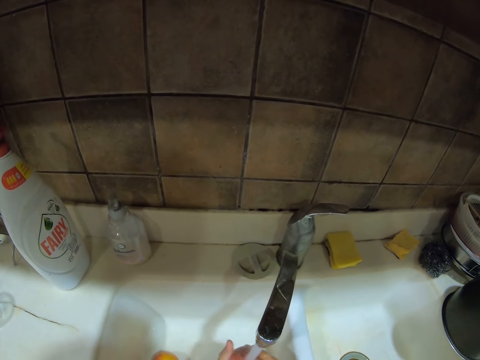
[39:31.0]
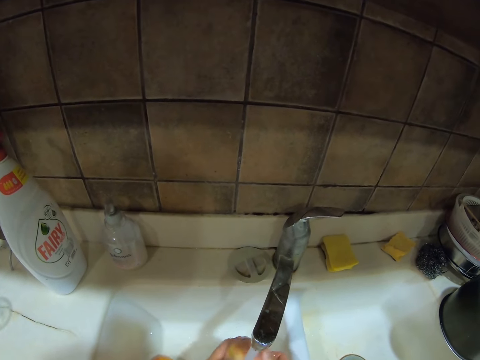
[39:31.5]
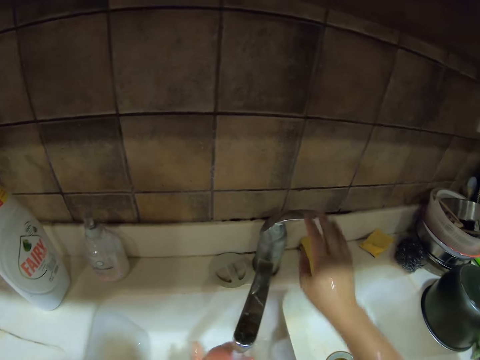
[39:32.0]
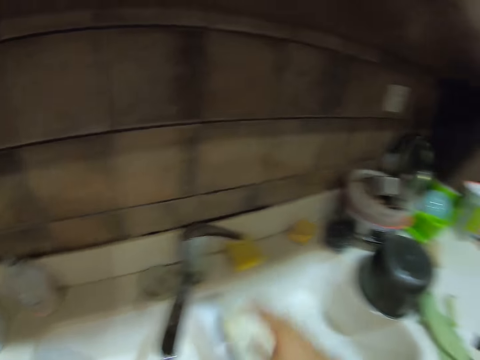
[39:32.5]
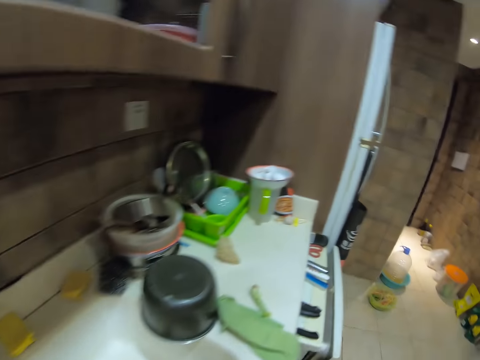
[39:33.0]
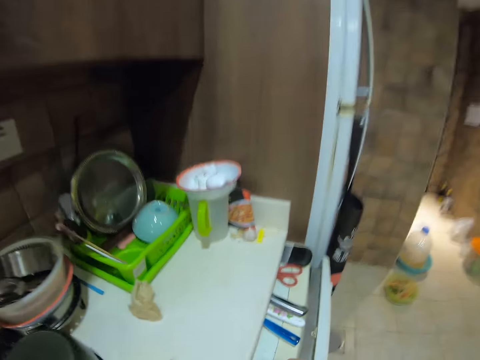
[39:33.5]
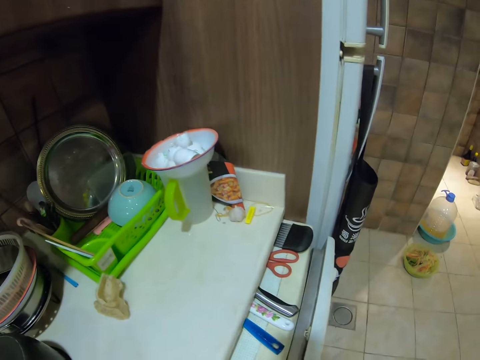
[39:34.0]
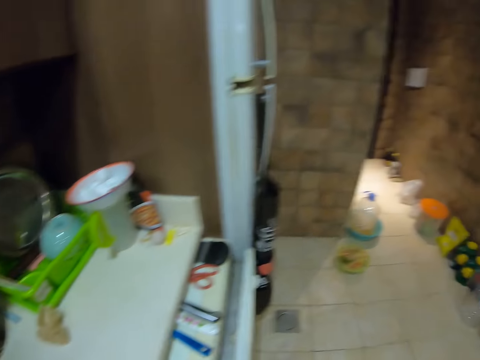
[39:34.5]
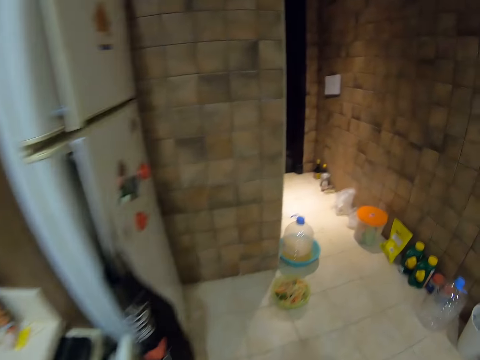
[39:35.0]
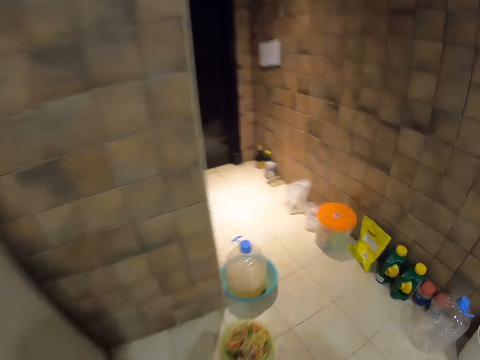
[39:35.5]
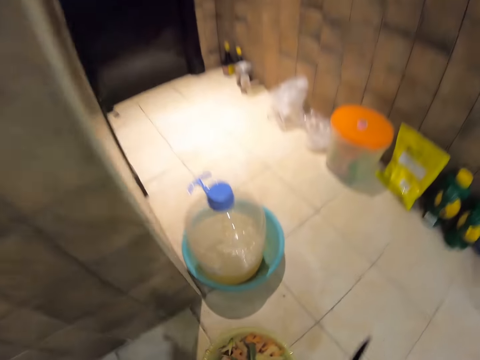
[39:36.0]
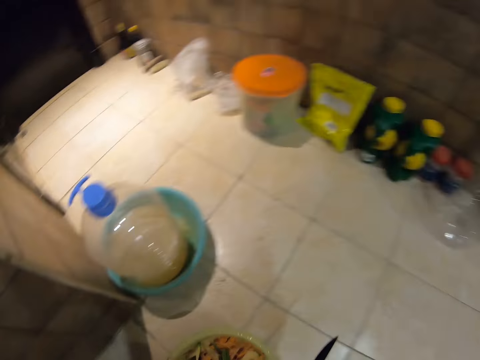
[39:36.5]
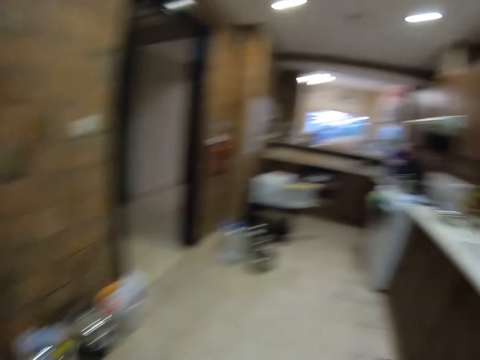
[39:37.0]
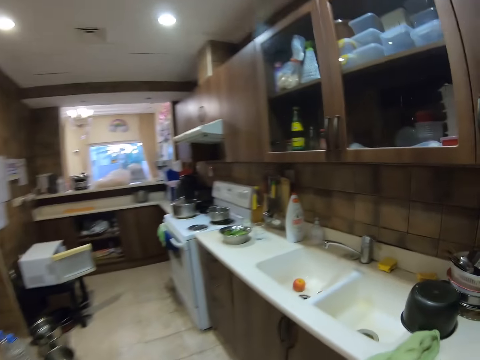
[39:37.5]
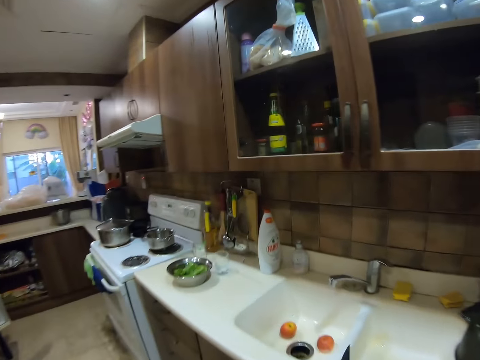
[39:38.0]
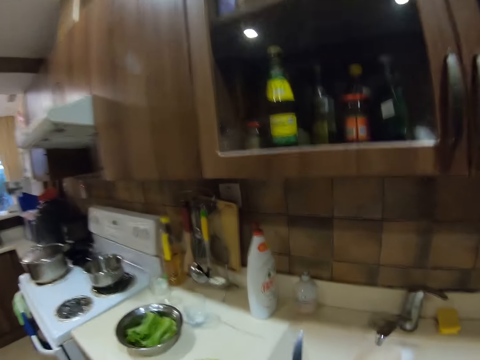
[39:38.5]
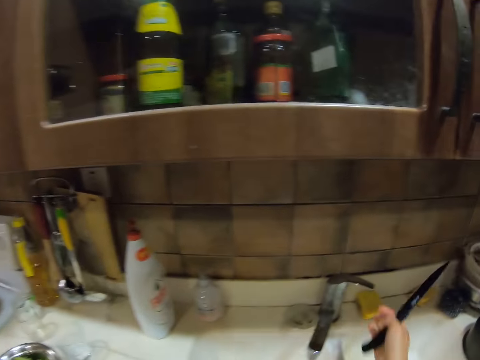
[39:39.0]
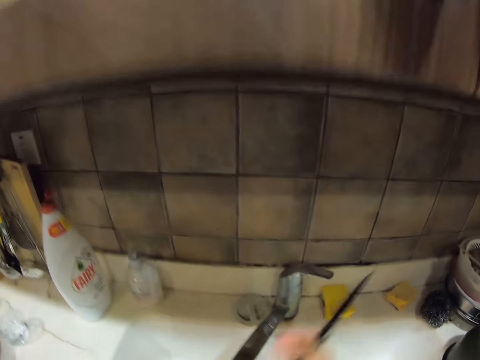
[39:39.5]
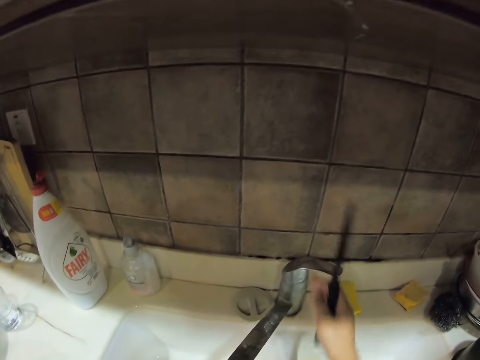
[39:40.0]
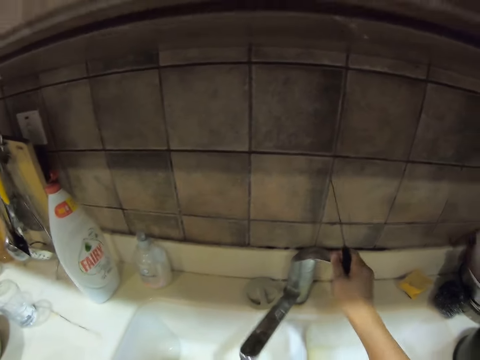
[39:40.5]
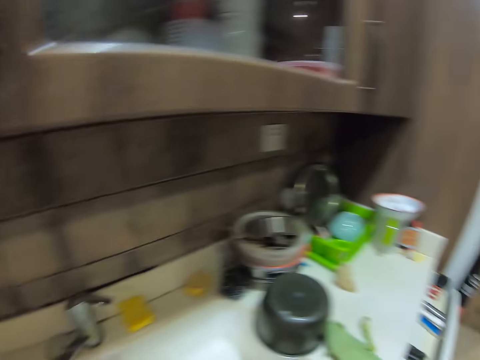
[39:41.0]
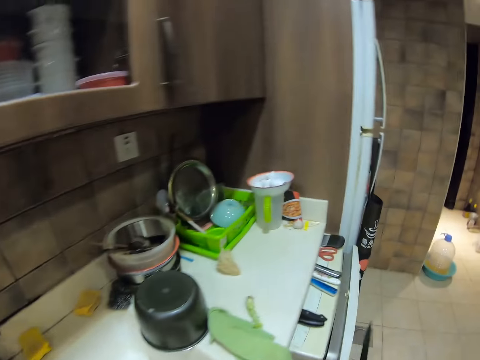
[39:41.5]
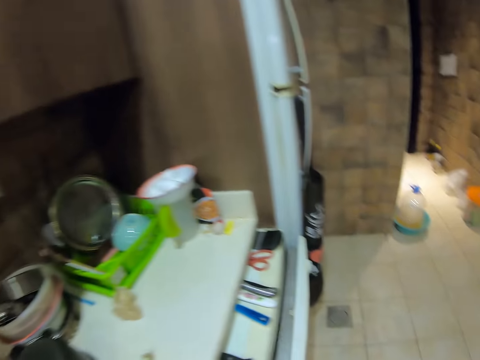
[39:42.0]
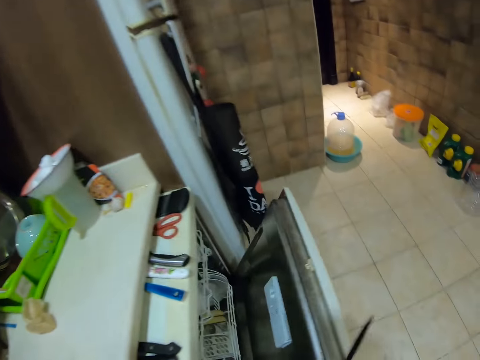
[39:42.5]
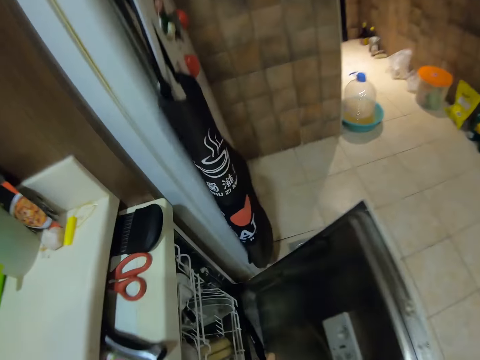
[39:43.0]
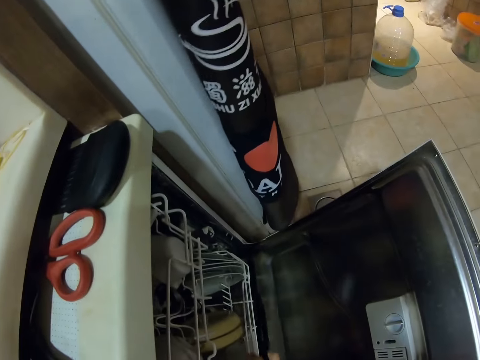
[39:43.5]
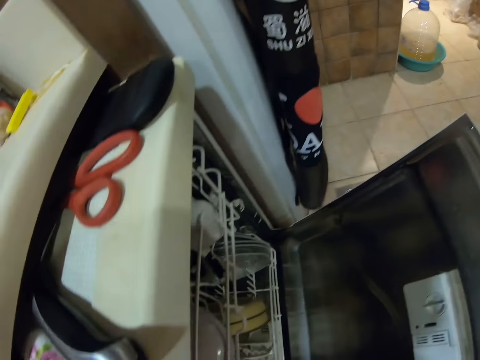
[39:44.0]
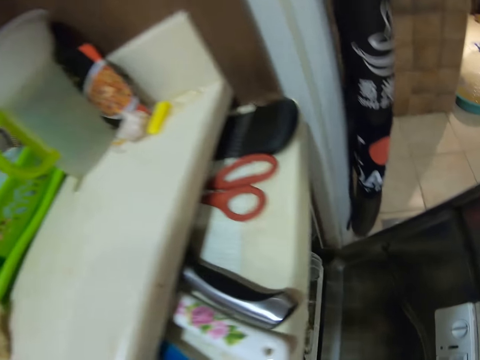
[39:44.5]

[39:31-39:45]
The camera wearer turns off the tap. They walk around the kitchen. They lift a bucket from the floor. They walk to the sink. They turn on the tap. They turn off the tap. They open the drawer or dishwasher door.

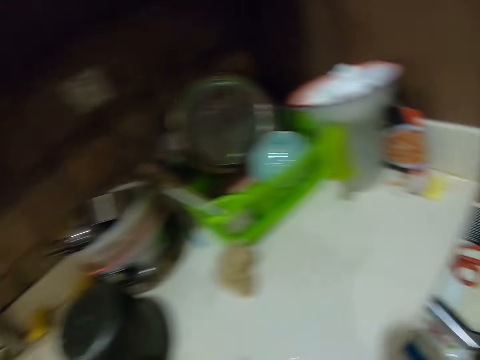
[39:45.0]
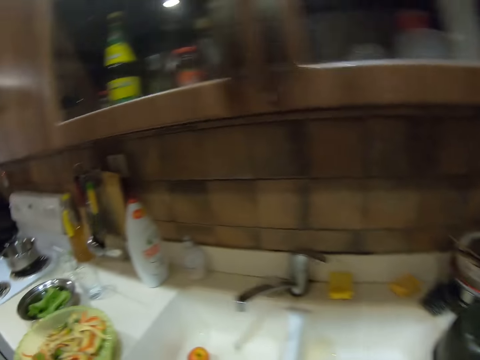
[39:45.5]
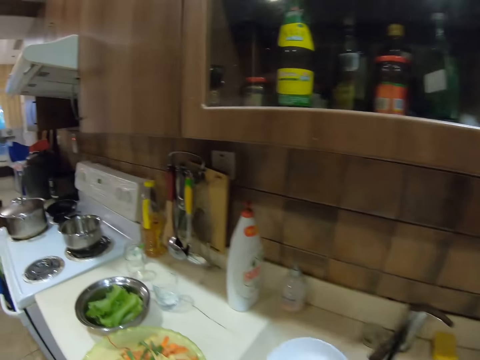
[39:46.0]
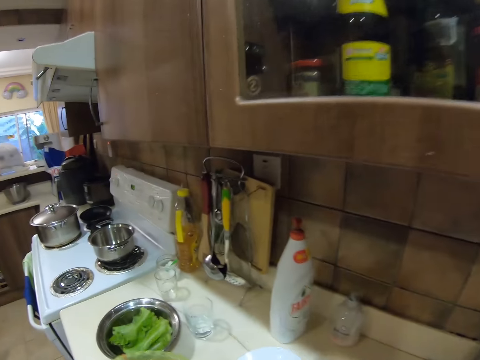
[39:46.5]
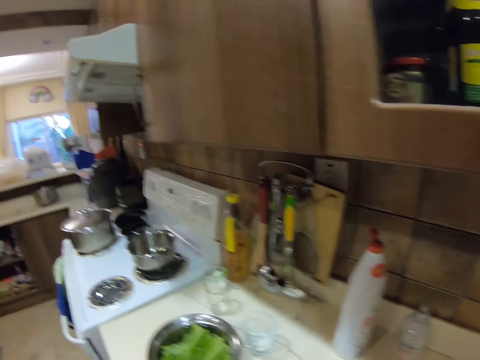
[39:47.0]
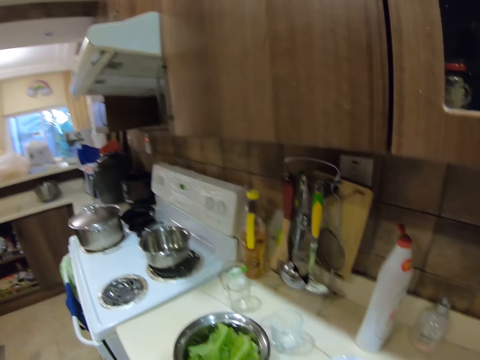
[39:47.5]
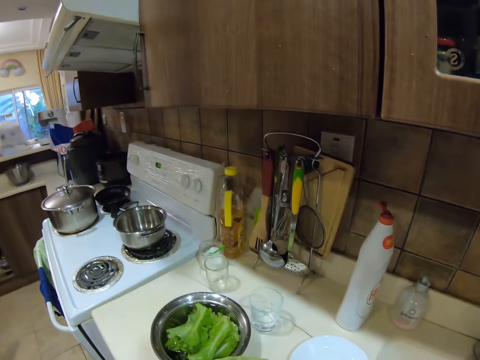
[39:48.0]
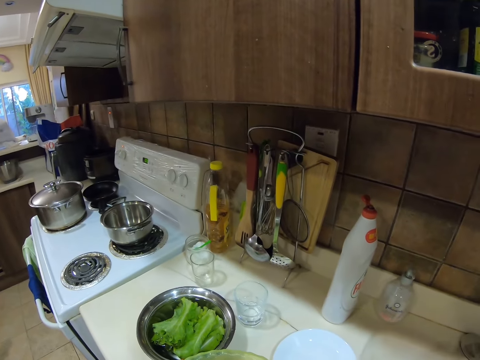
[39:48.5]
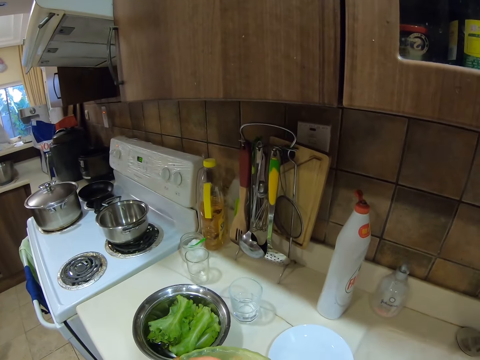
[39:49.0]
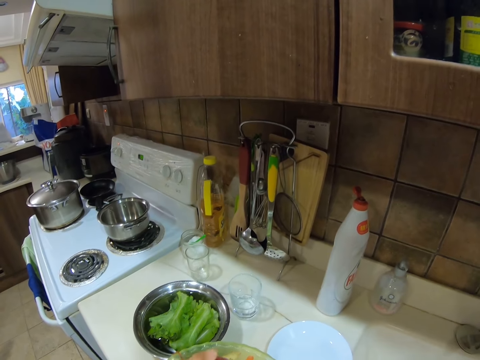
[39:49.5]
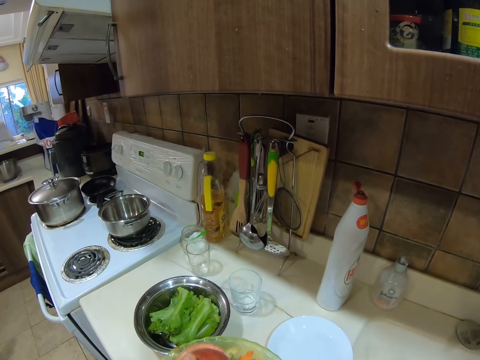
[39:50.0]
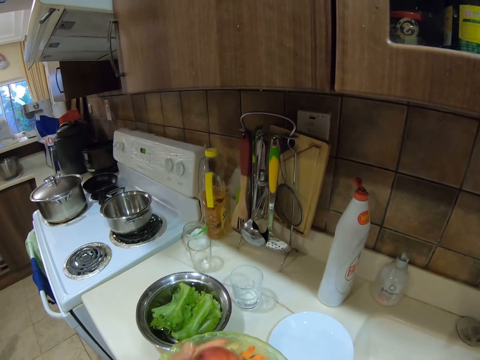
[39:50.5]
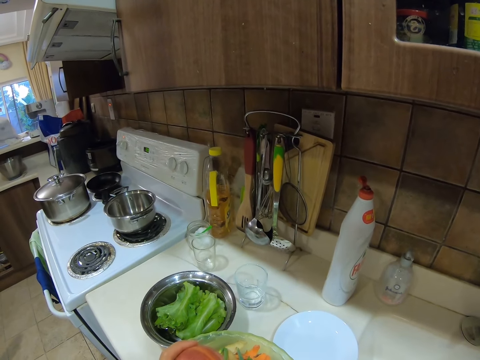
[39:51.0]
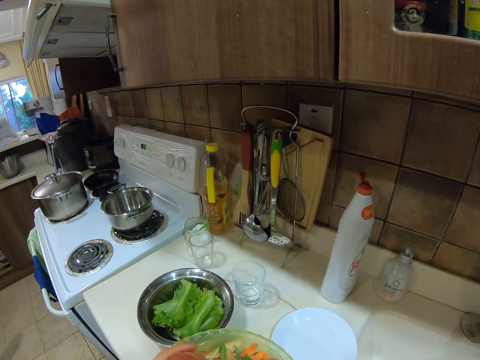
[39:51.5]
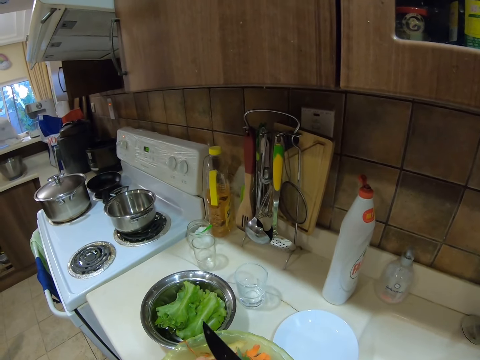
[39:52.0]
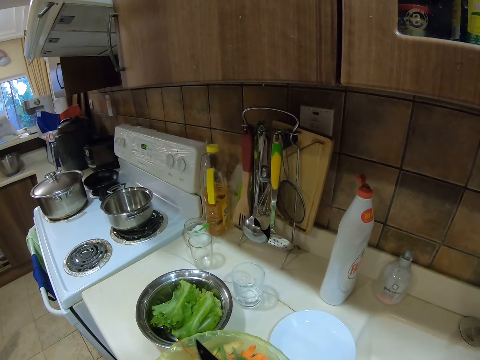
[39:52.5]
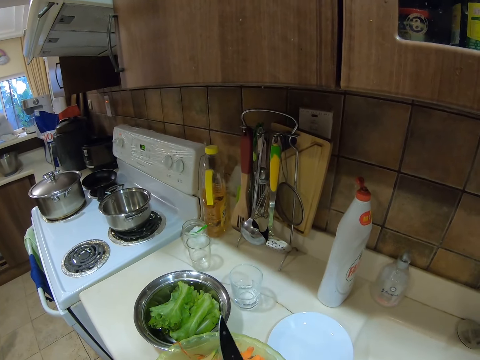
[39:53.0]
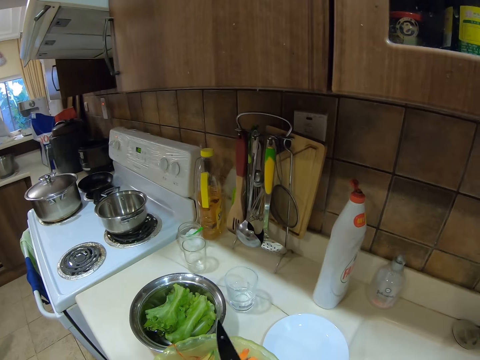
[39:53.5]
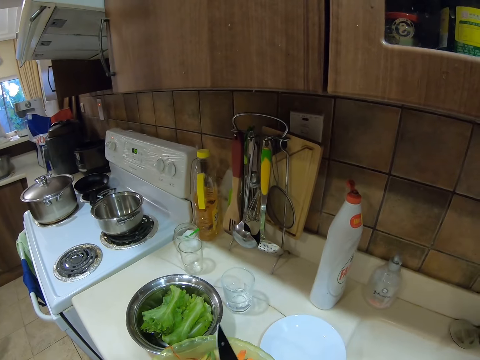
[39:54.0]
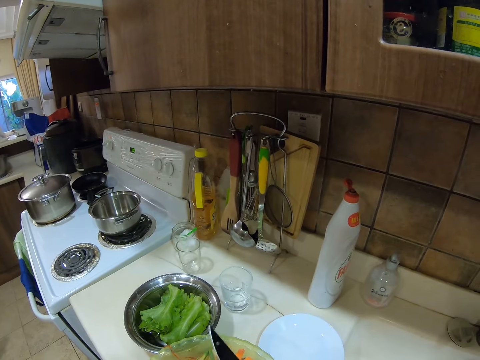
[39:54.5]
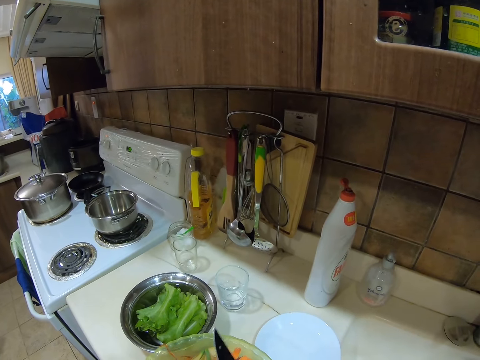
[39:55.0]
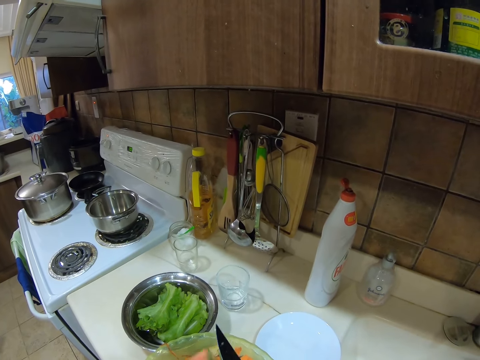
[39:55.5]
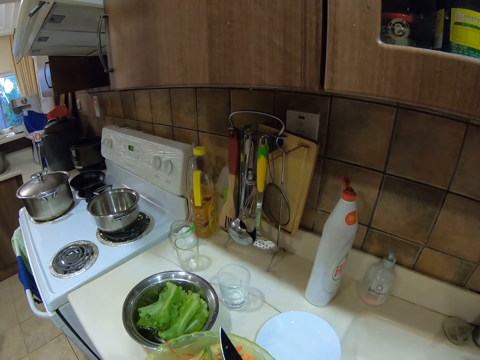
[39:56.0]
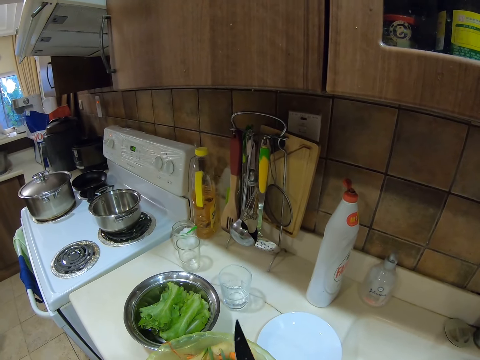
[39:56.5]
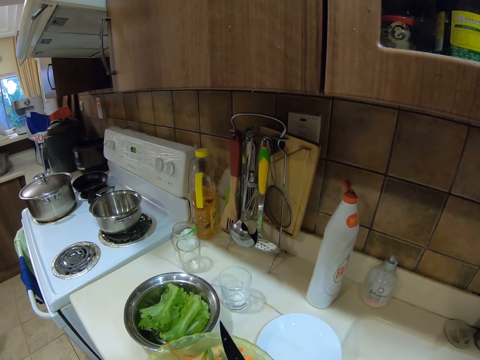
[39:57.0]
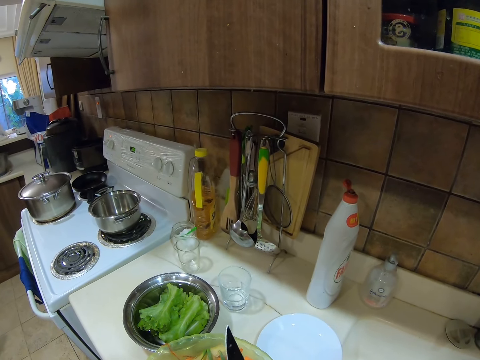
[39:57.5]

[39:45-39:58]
The camera wearer looks around the house. They place a plate on the sink table. They hold the apple. They cut the apple with the knife. They peel the apple with the knife.
